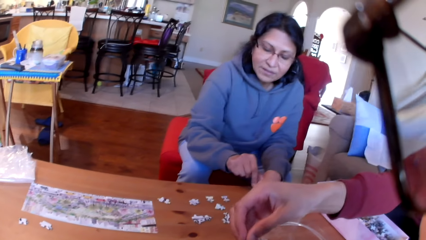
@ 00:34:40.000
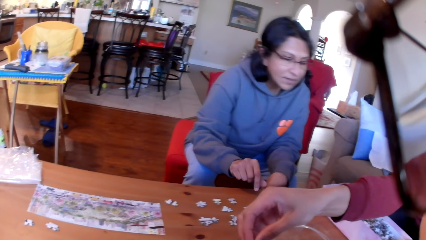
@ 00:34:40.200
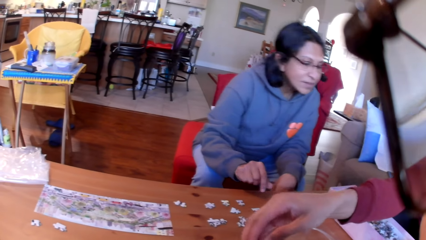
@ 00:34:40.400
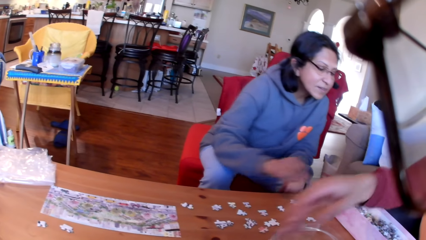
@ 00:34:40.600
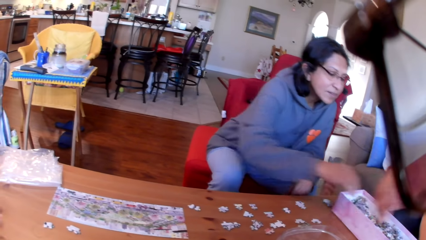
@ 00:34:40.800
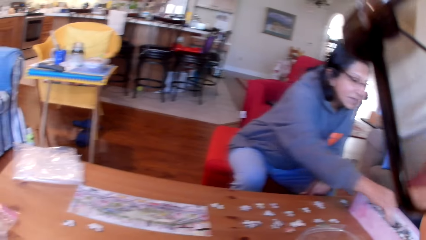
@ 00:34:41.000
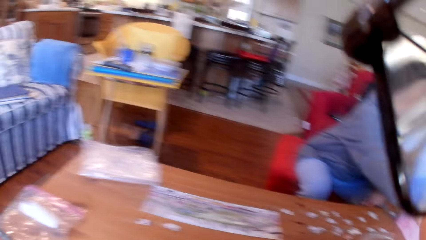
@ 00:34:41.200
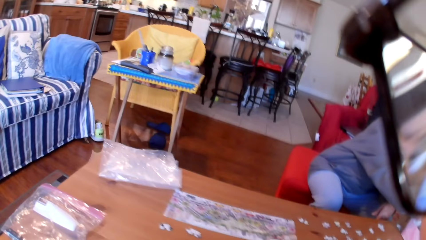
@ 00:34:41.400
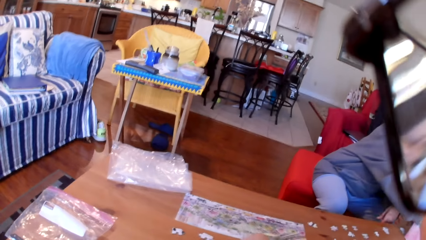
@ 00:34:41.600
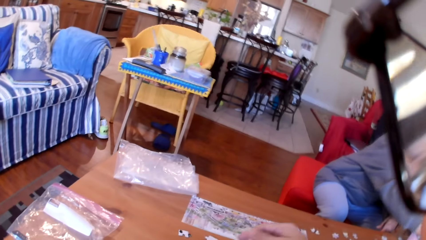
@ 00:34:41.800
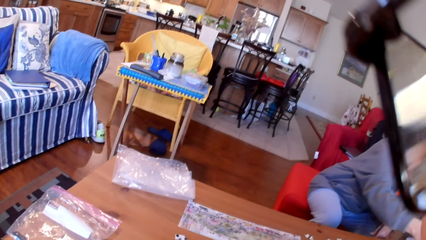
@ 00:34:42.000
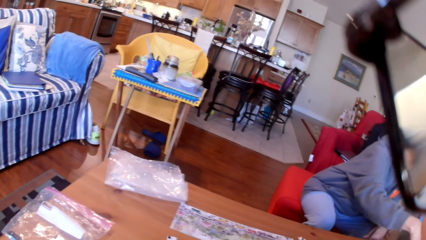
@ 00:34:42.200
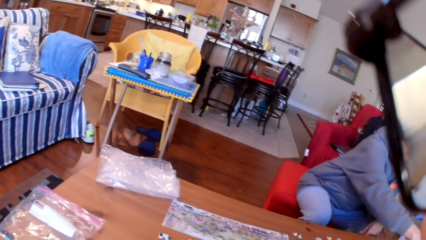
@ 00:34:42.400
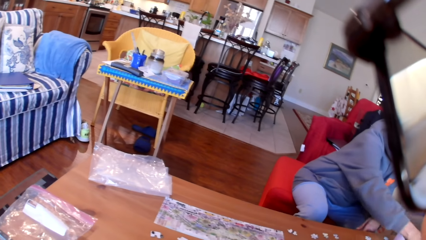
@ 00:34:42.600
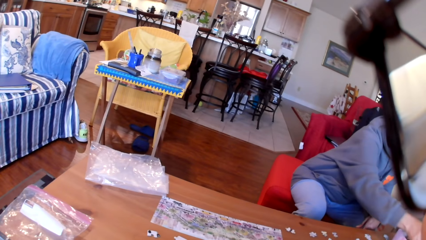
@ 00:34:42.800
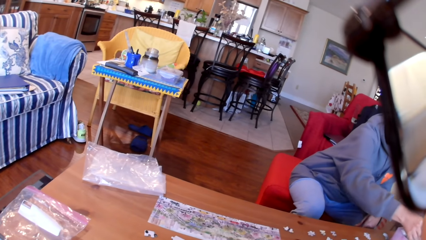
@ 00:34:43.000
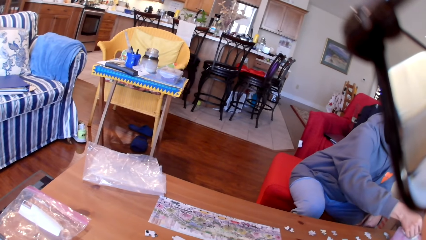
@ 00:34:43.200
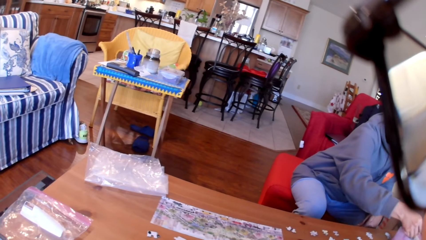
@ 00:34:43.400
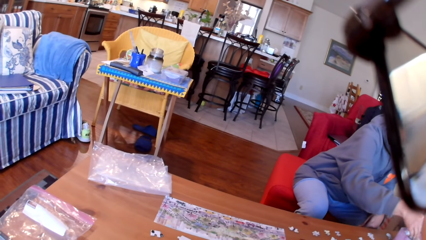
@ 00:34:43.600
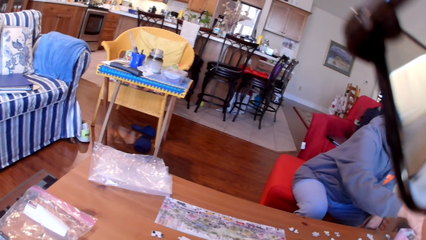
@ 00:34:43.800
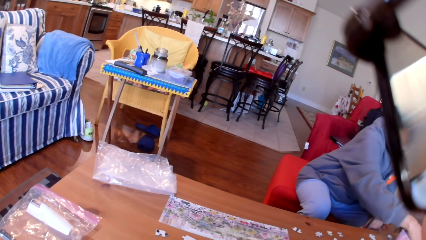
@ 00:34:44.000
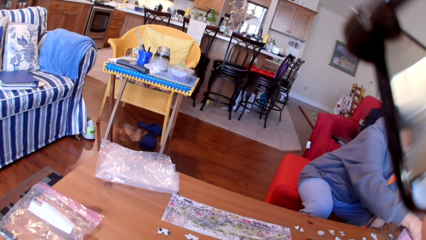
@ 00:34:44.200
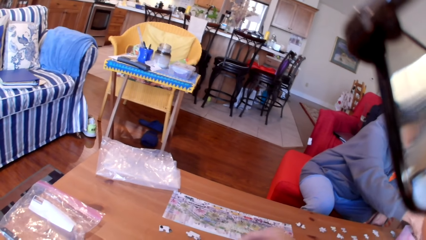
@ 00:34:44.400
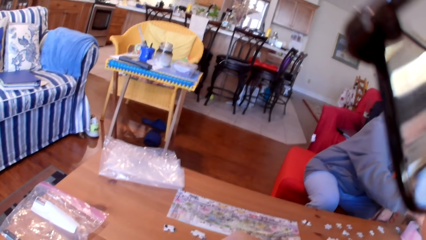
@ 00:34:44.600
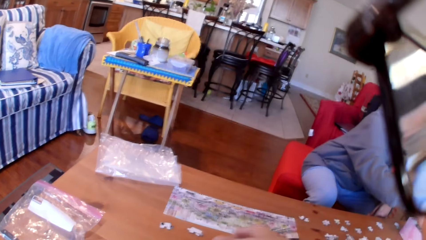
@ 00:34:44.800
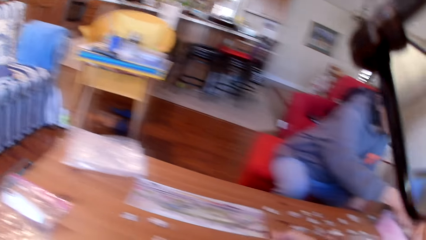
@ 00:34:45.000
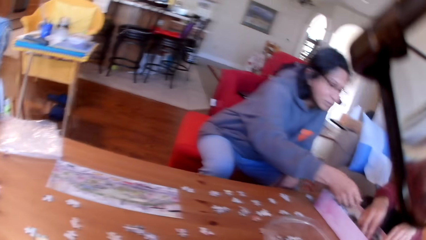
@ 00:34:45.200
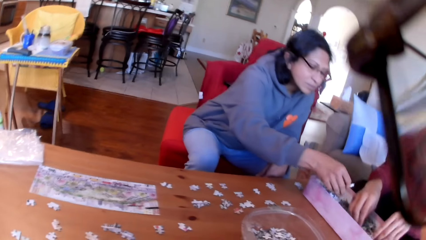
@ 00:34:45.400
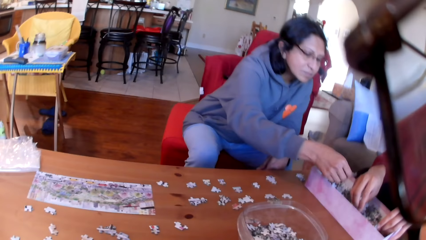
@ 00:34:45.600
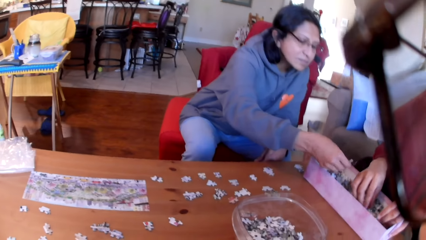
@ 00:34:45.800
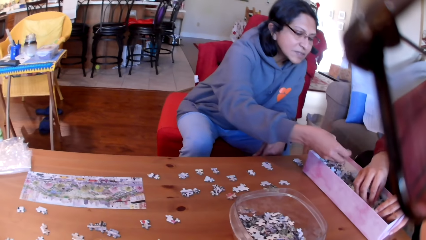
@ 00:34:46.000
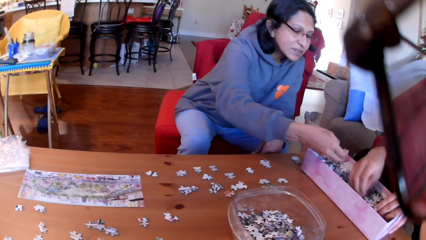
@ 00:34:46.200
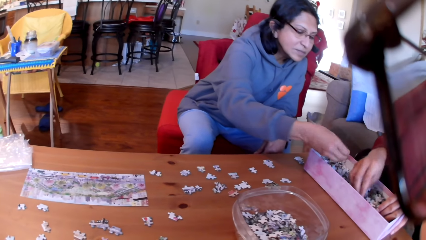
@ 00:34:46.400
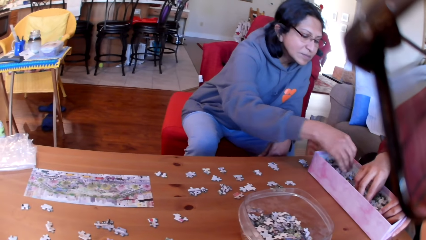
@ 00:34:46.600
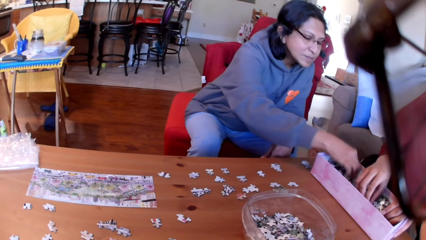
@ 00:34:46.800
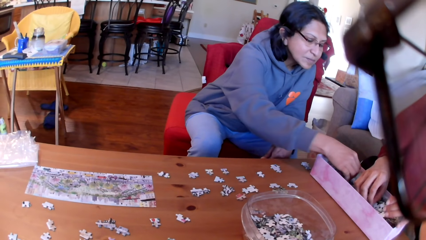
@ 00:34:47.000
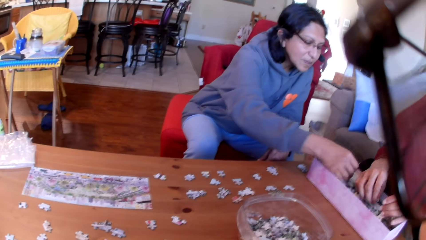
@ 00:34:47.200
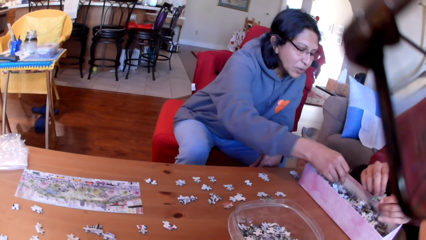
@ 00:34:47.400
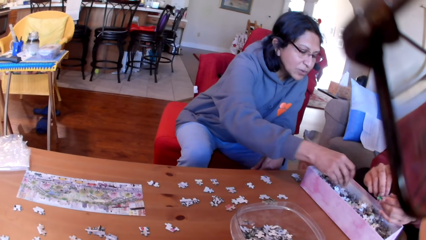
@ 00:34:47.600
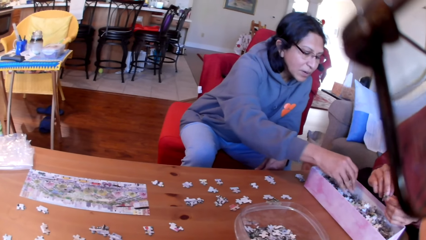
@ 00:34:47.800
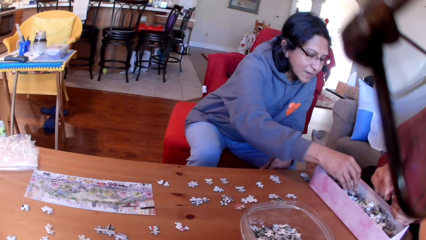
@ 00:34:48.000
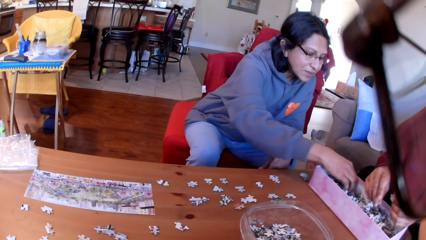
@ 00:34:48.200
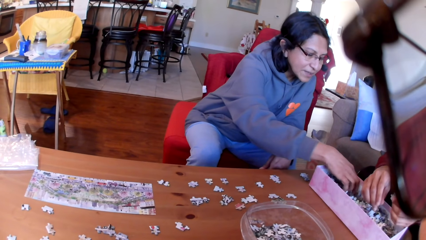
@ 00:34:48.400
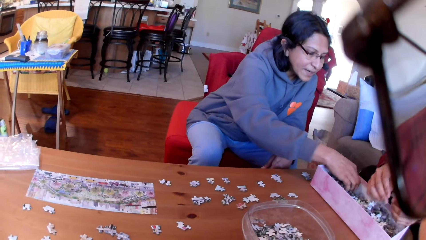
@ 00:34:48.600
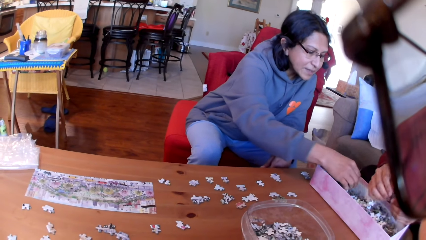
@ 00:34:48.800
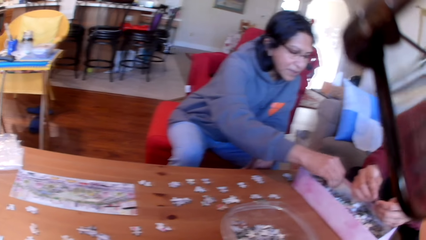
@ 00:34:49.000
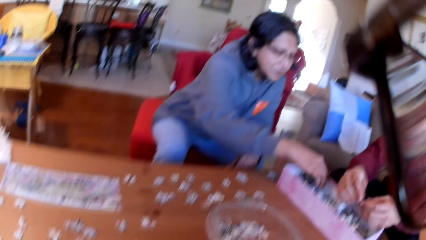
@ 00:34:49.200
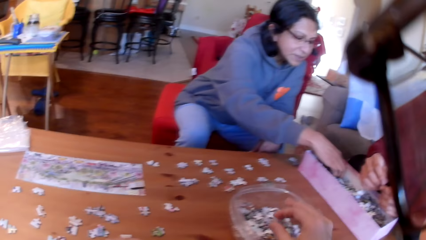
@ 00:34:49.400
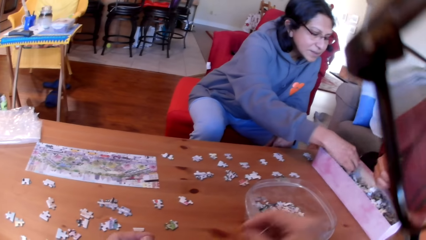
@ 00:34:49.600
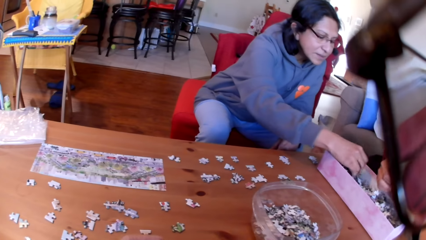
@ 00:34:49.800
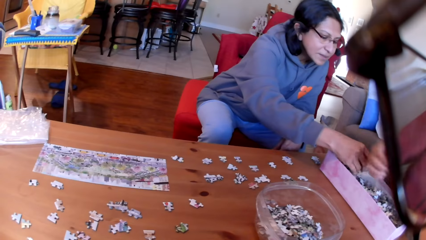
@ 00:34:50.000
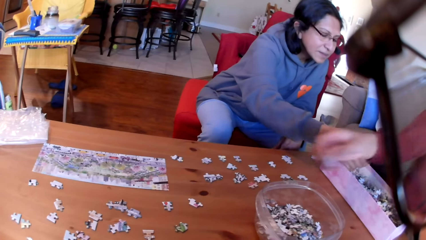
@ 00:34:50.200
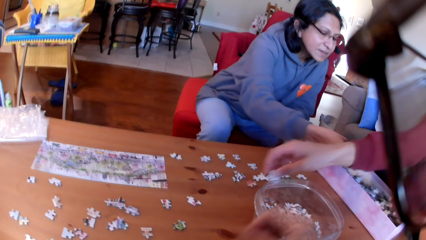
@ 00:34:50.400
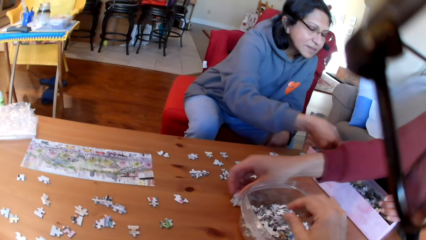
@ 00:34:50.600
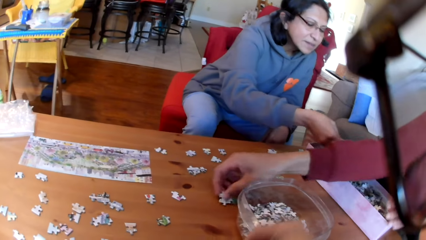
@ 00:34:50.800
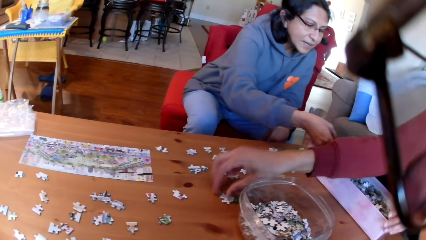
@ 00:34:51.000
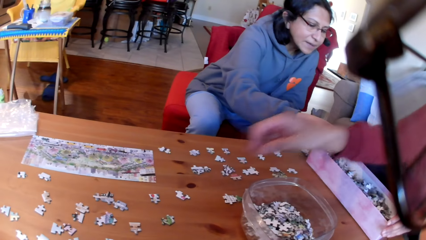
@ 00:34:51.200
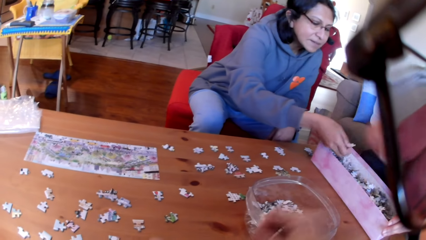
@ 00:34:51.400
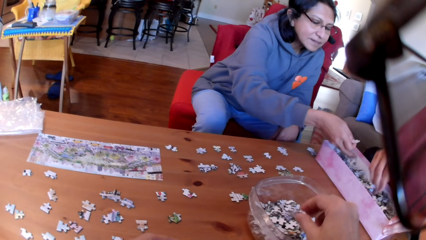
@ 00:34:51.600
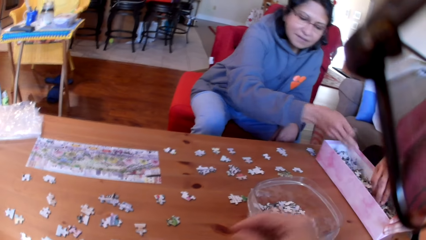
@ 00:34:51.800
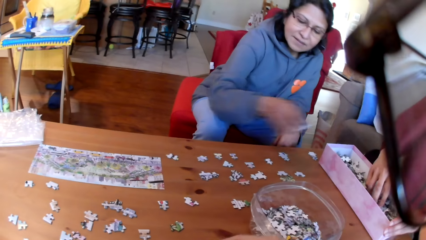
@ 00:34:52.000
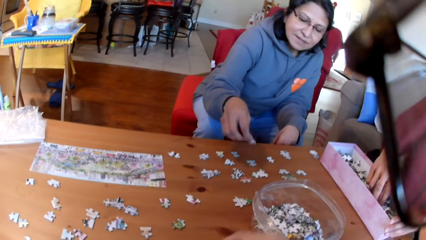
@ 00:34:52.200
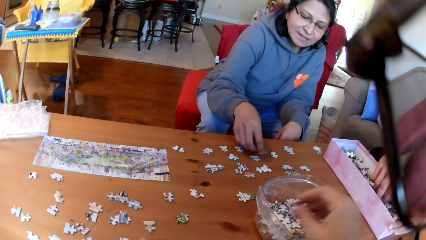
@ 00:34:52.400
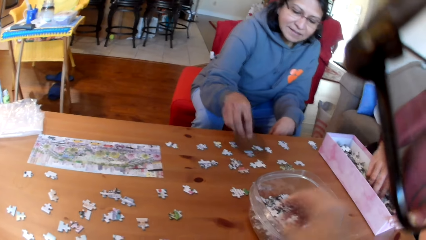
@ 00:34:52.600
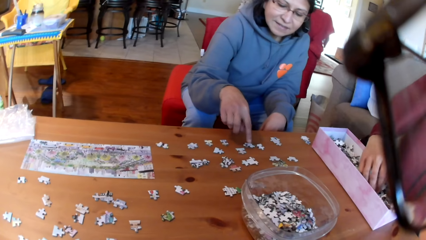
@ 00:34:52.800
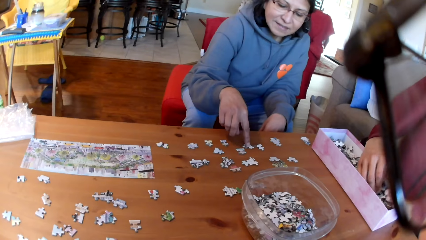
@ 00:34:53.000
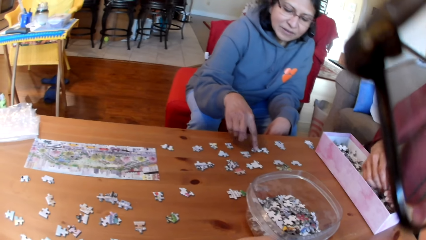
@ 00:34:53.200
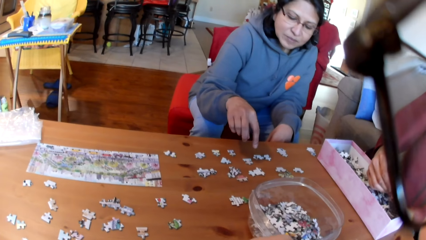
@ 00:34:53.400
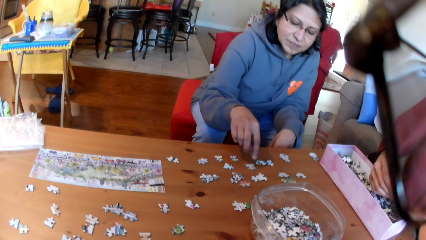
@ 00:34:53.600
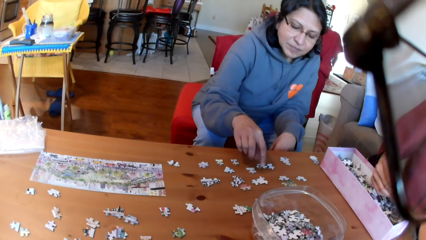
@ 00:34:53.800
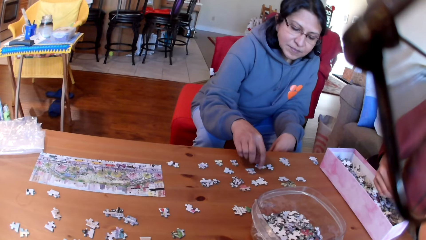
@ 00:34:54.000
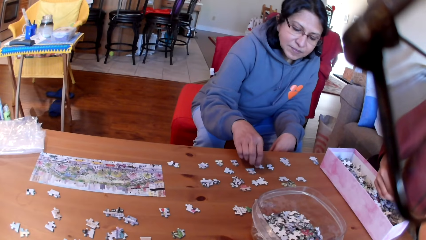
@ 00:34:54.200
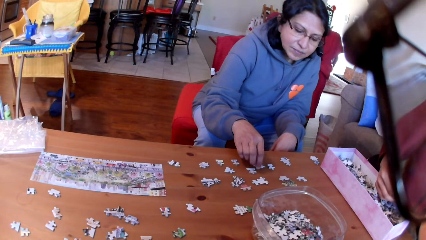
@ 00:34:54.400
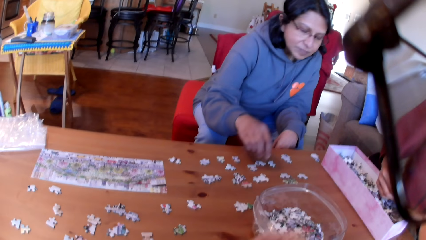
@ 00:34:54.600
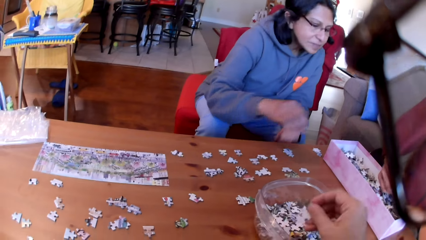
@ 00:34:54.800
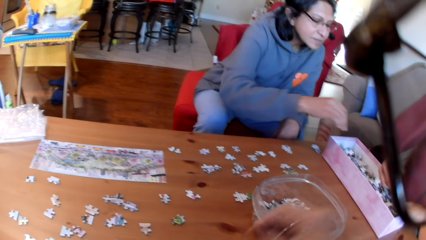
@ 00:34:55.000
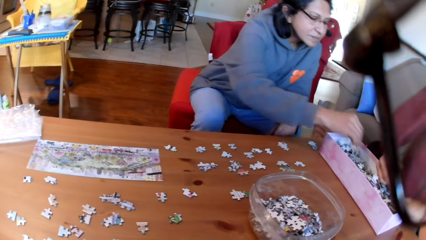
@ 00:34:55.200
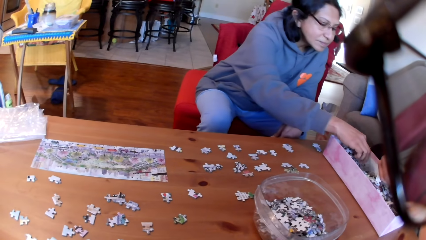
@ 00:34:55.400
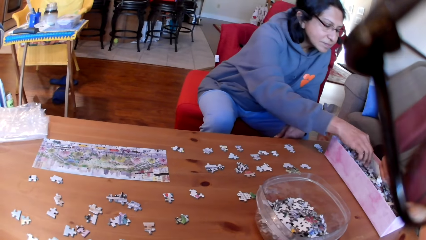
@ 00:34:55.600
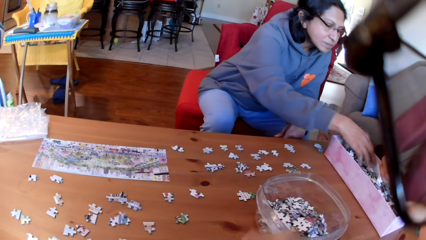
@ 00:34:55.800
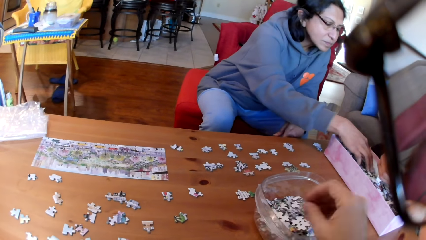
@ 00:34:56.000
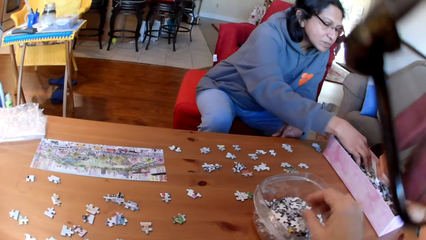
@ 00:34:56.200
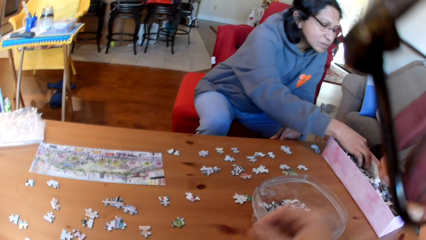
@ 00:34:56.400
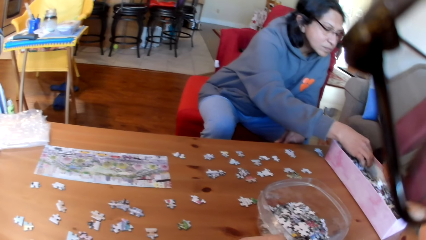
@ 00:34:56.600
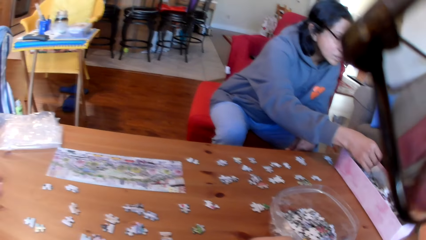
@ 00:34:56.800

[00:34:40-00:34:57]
A man puts the jigsaw puzzle on the tin or bowl. The camera wearer looks around the room. A woman picks the jigsaw puzzle in the box. The camera wearer moves the puzzles on the table. They put the jigsaw puzzle on the table. The man takes puzzles. The woman converses to the colleagues. The camera wearer puts the jigsaw puzzle in the tin. The man puts the jigsaw puzzle on the table. The camera wearer takes a puzzle. The woman takes a puzzle and puts the jigsaw puzzle on the table. The camera wearer puts a puzzle in the bowl. The woman takes puzzles. The camera wearer puts a puzzle in the bowl.
